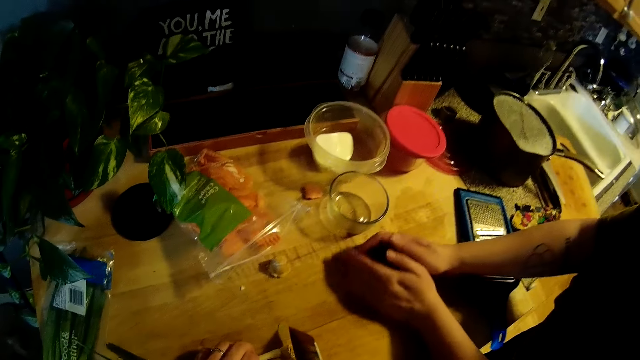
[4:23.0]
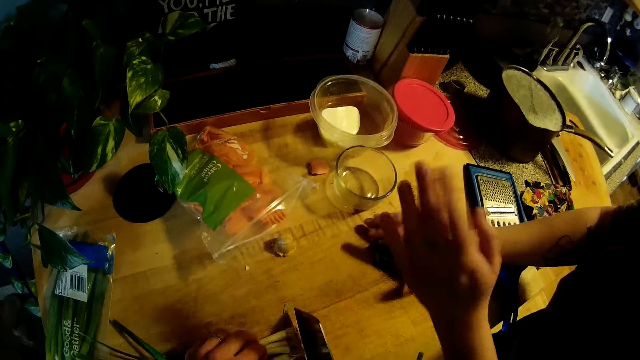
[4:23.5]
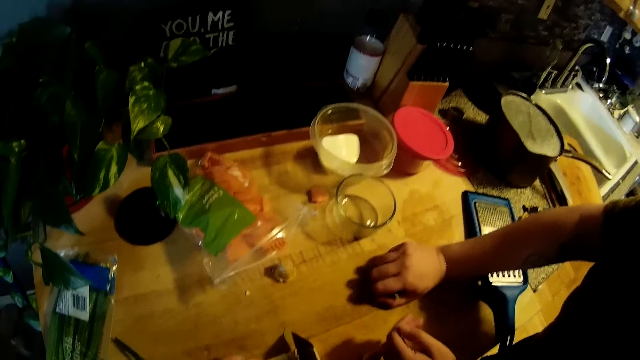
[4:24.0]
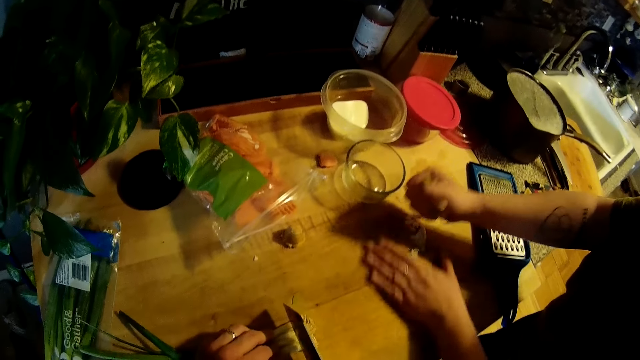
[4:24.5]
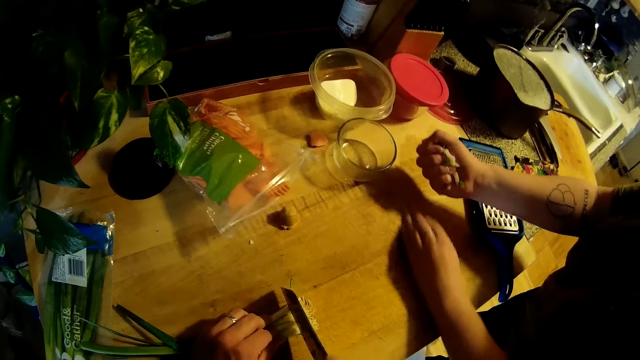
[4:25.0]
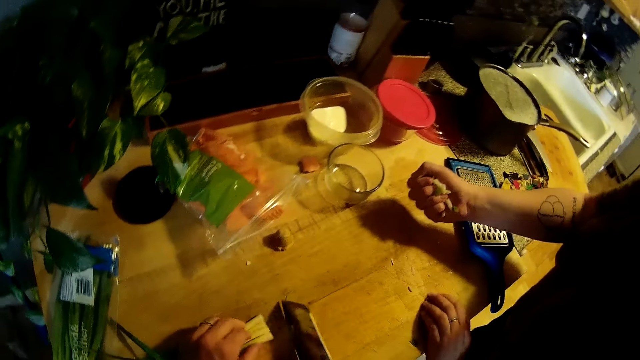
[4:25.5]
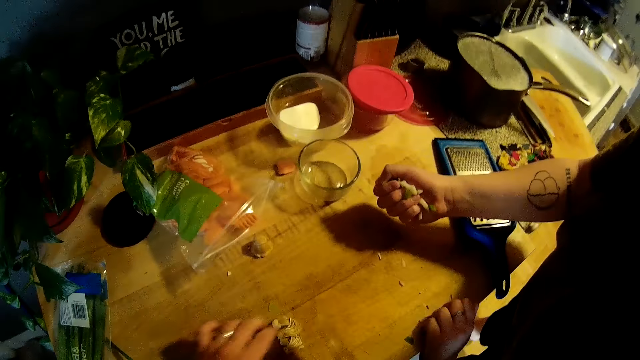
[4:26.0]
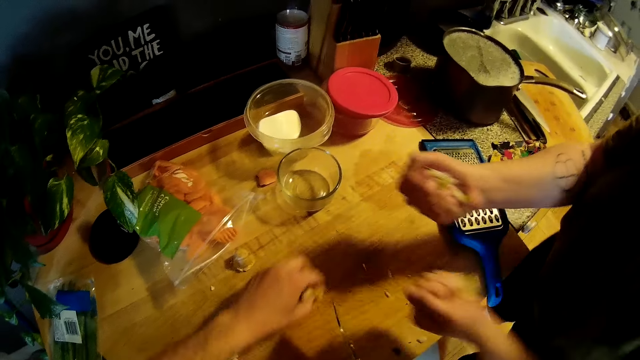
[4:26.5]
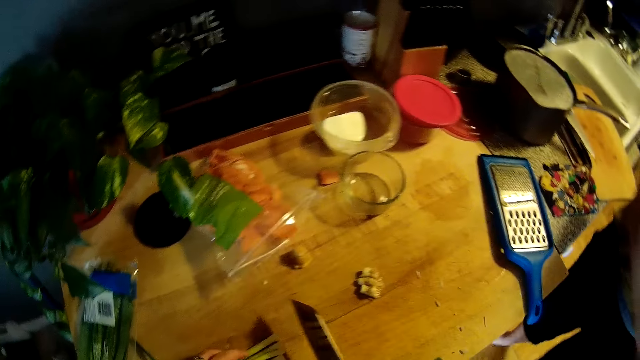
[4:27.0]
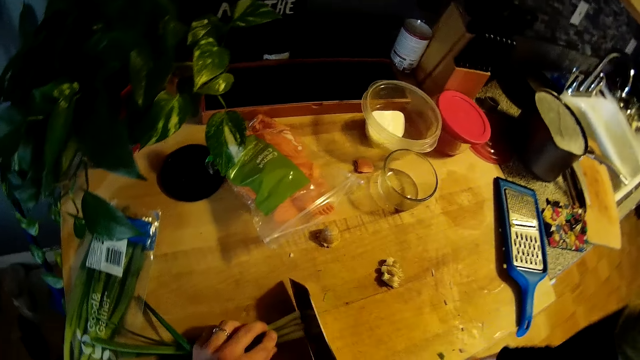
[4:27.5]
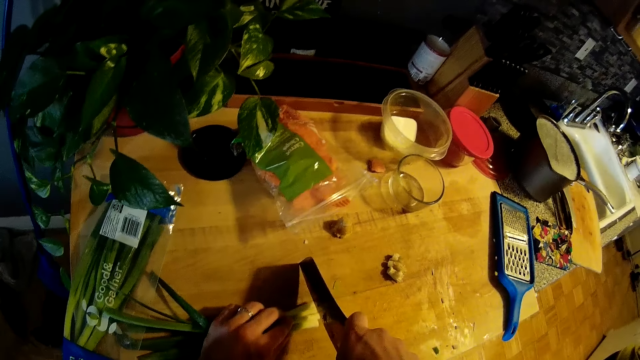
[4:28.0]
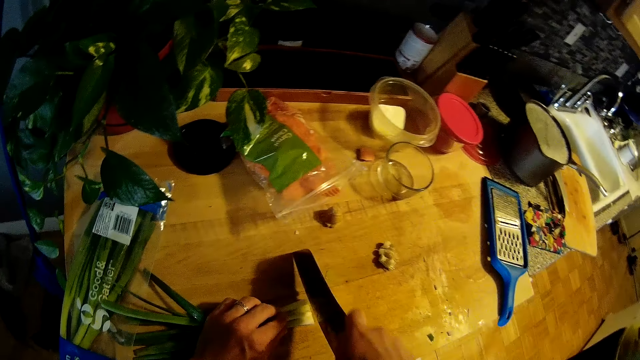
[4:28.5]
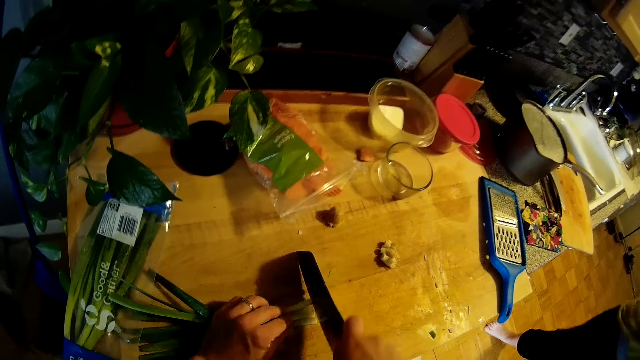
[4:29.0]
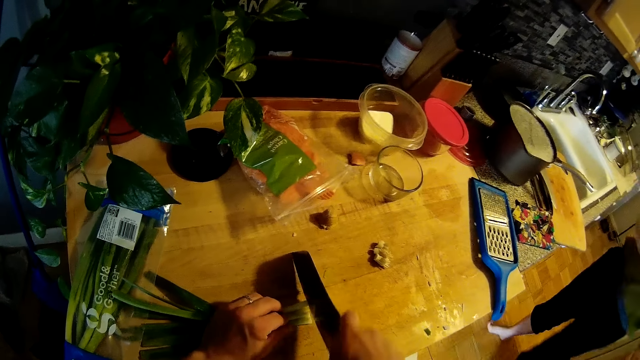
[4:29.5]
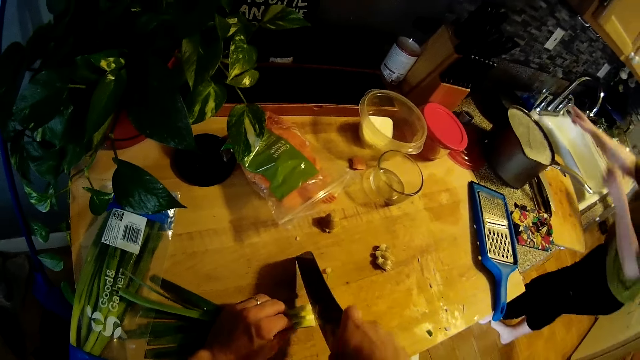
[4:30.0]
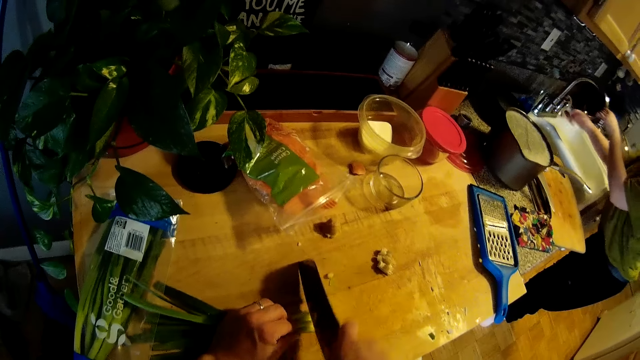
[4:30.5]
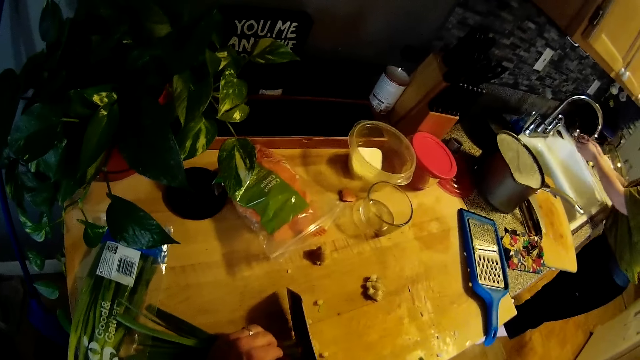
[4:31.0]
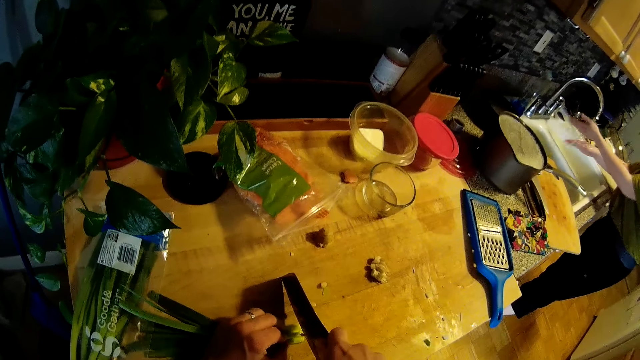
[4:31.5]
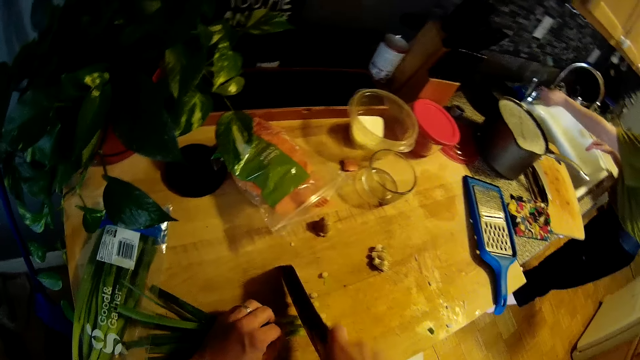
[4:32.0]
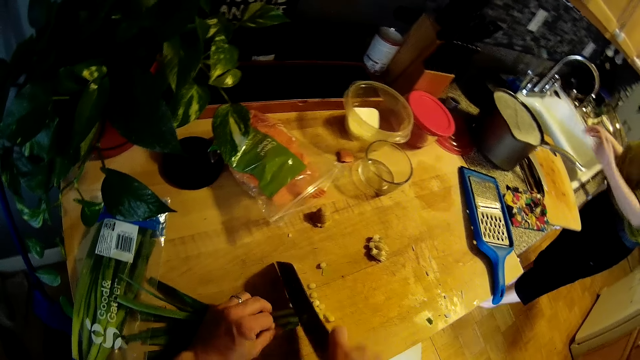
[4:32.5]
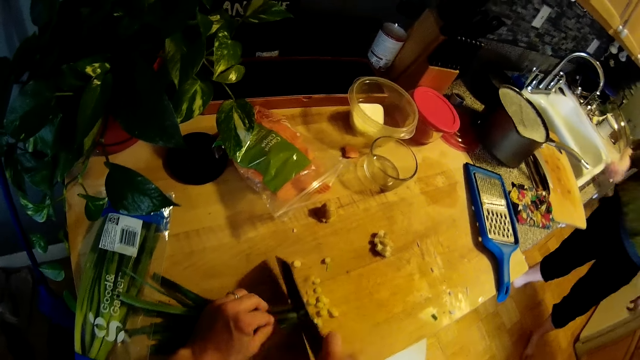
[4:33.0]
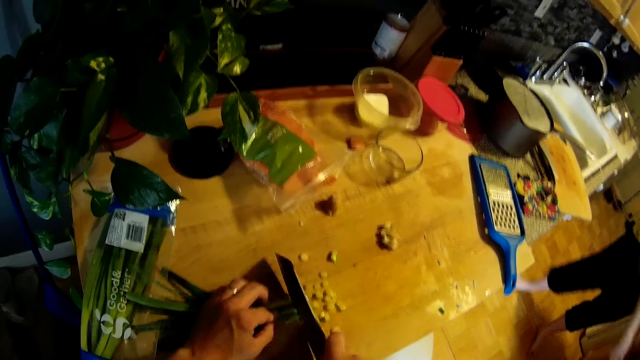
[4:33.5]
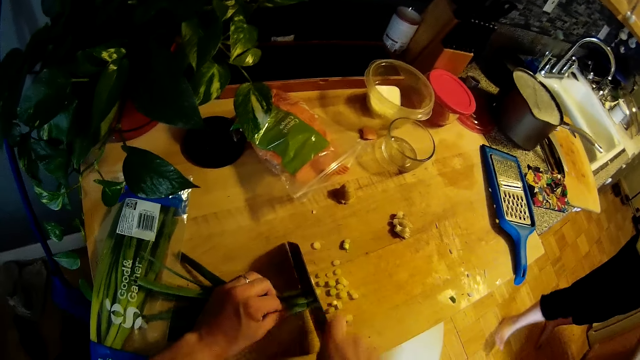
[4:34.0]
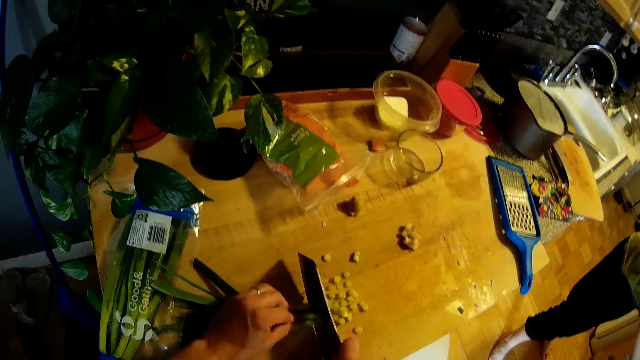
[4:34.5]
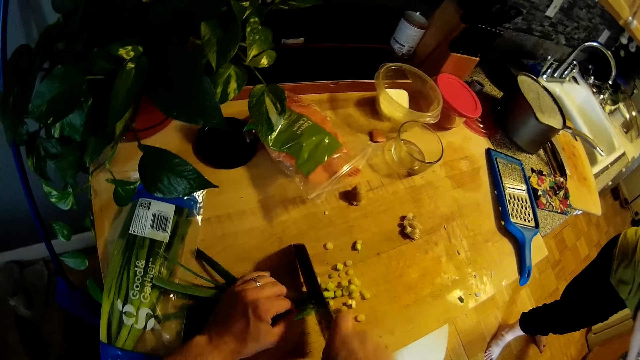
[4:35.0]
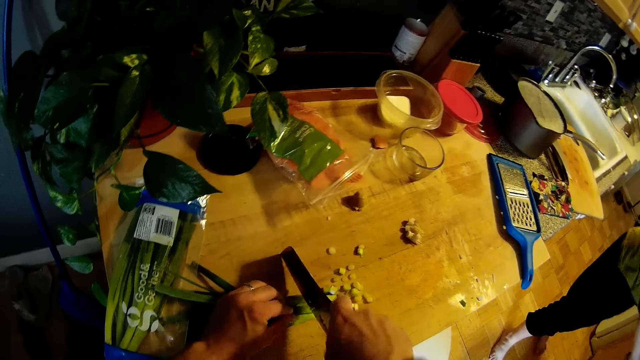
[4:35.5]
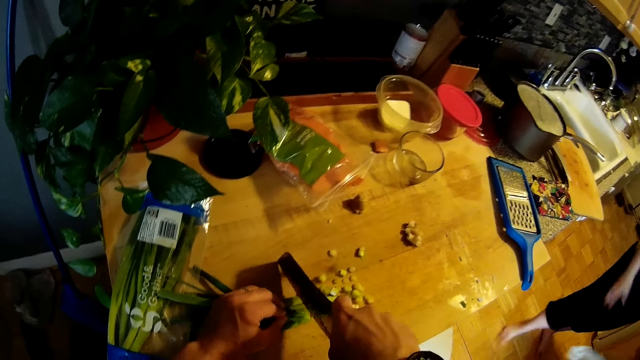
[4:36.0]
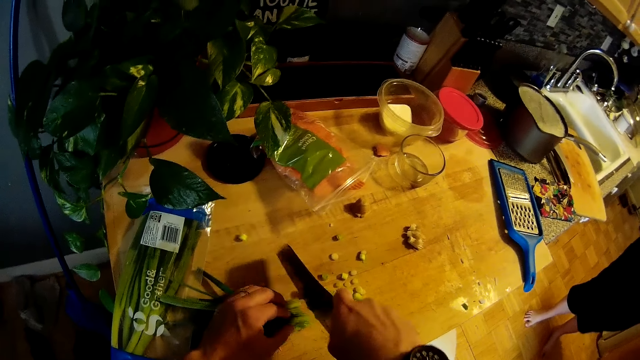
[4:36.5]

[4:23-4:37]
The woman moves the diced onions on the kitchen slab with her hands into the frying pan. The camera wearer chops the root of the green onions on the kitchen slab with the cleaver knife in his right hand. He moves the root of the chopped green onions on the kitchen slab with his left hand. He chops the green onions on the kitchen slab with the cleaver knife in his right hand. The woman opens the tap with her right hand, moves the tap with her left hand and rinses her hands with the water from the tap. She closes the tap with her left hand and cleans her hands with a rag.

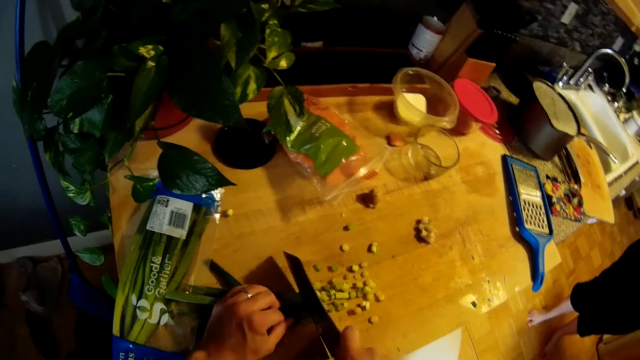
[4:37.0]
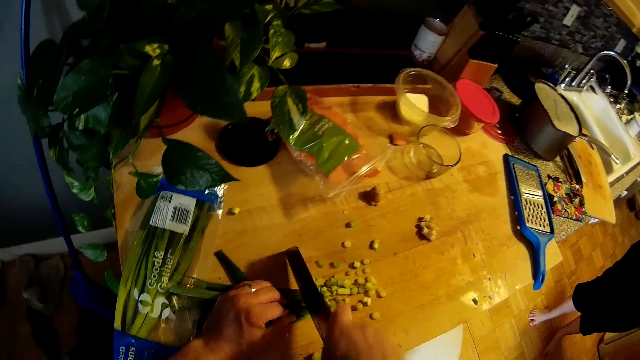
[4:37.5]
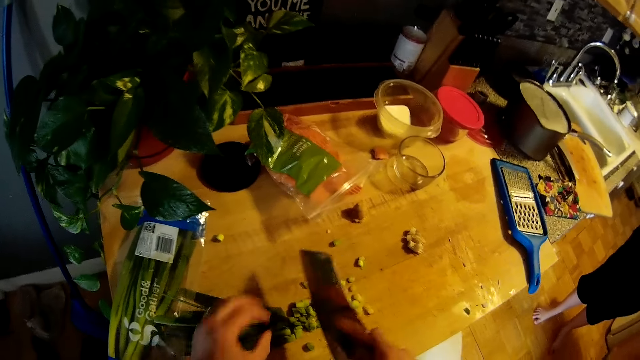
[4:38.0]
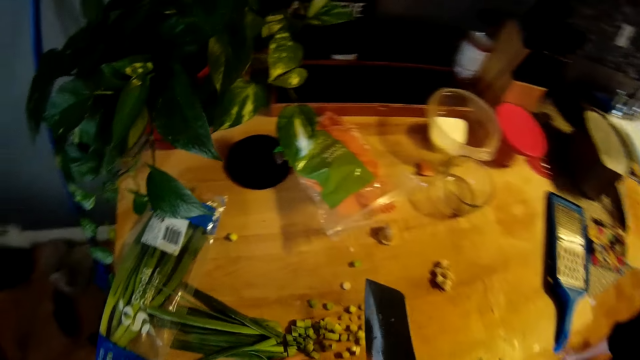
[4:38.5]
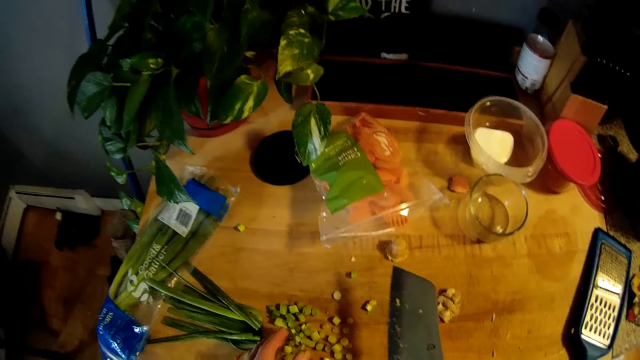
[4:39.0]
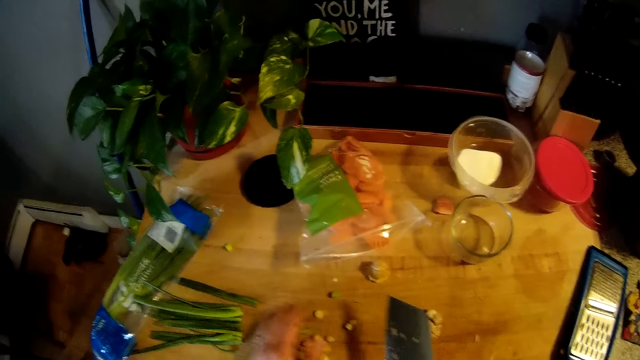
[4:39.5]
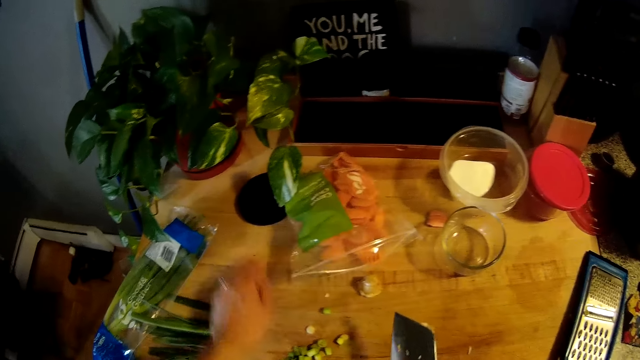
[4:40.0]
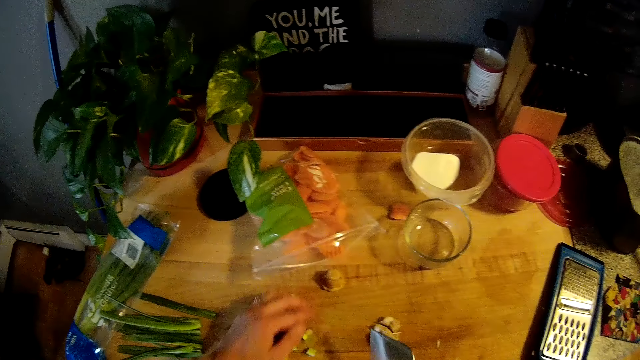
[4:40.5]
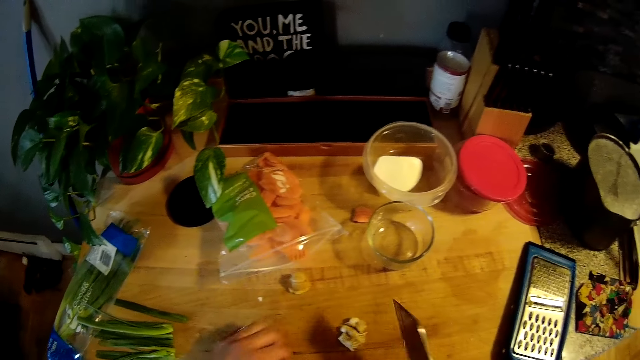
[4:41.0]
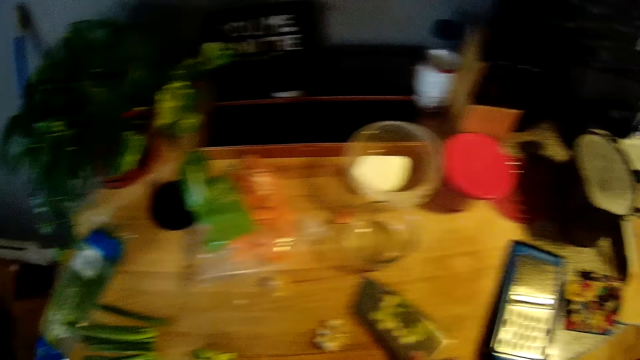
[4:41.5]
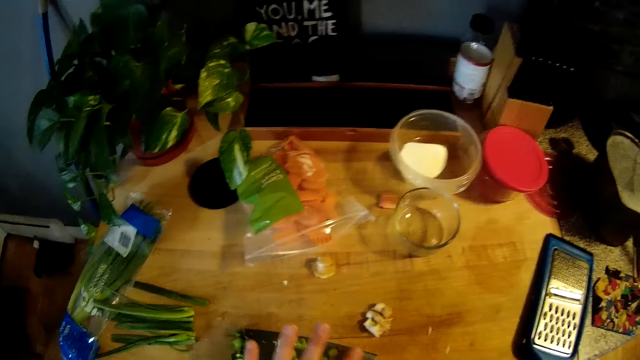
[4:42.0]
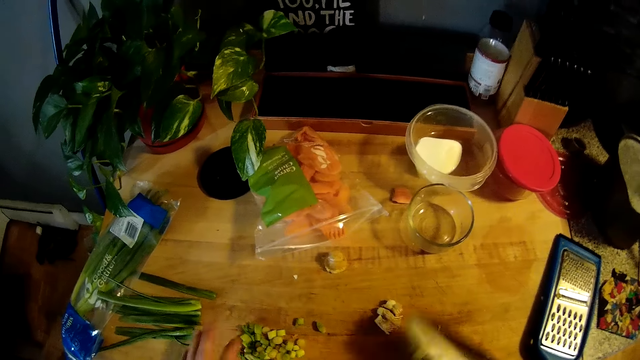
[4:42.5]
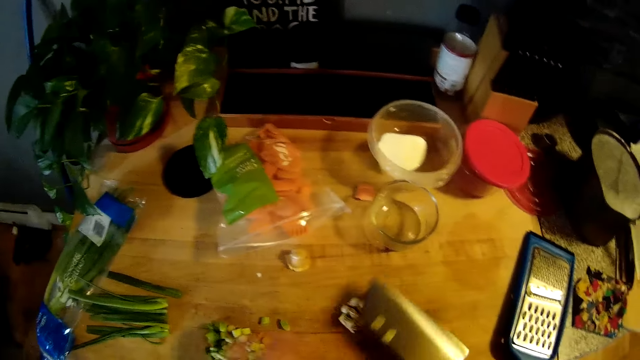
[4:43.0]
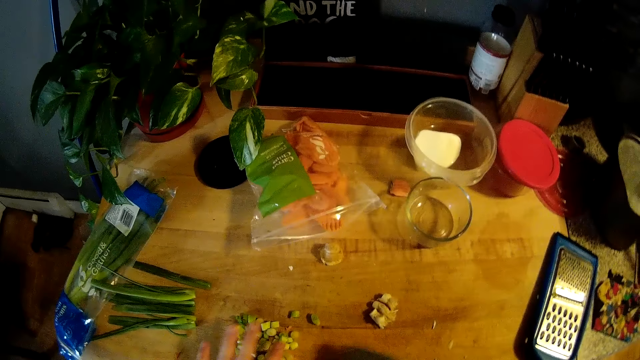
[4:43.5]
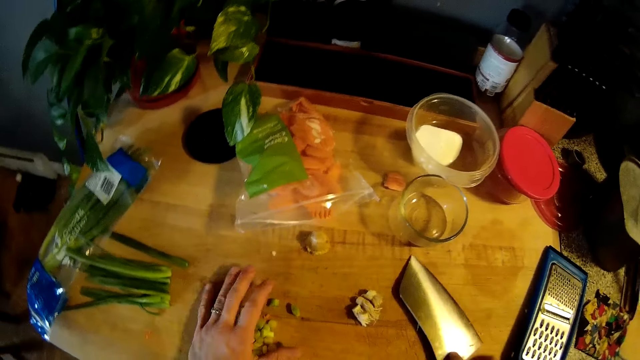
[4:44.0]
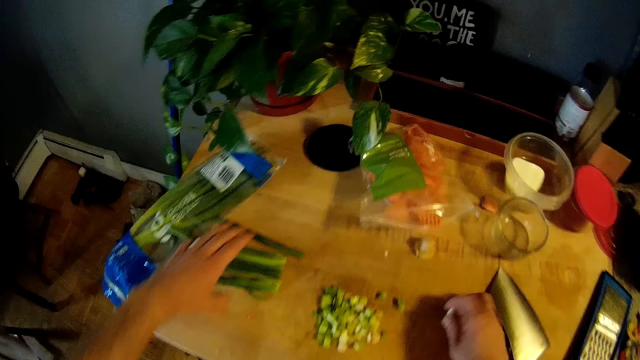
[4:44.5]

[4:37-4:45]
The camera wearer gathers the chopped green onions on the kitchen slab with his left hand. He flips the cleaver knife with his right hand. He scrapes the chopped green onions on the cleaver knife with his left hand. He drops the cleaver knife on the kitchen slab with his right hand. He gathers the chopped green onions on the kitchen slab with his left hand. He picks up the root of the chopped green onions on the kitchen slab with his right hand.
